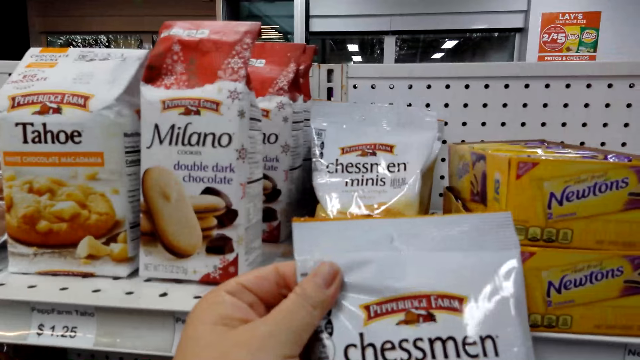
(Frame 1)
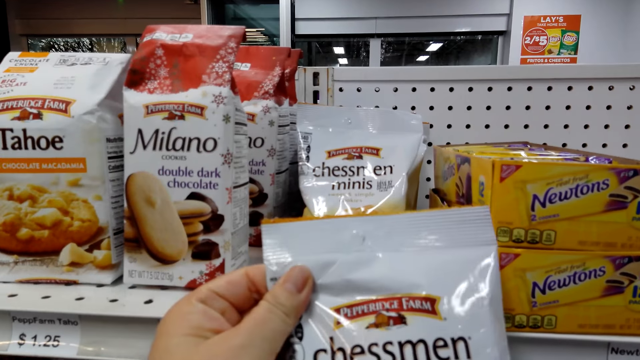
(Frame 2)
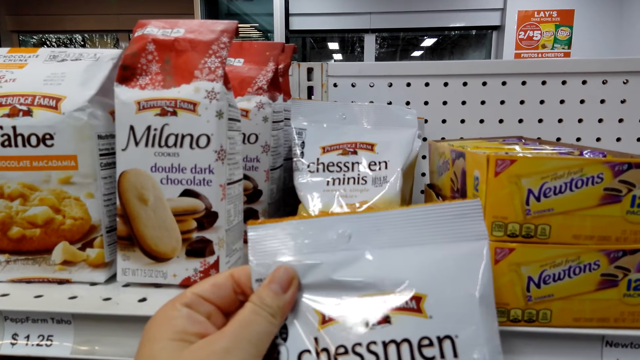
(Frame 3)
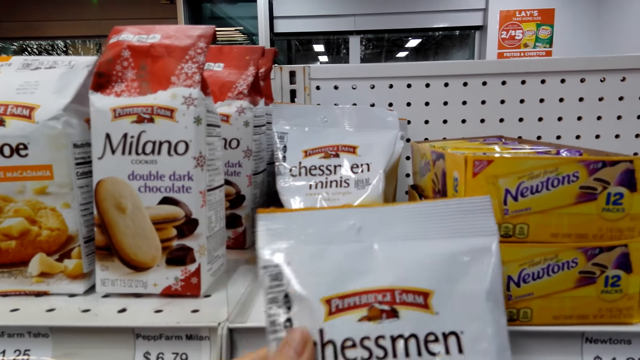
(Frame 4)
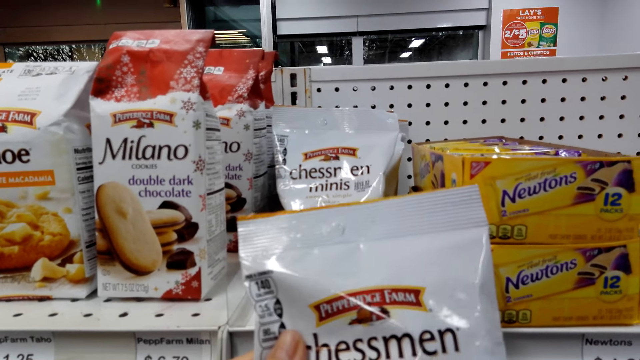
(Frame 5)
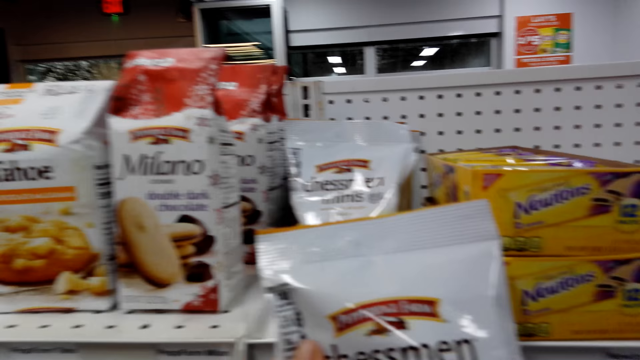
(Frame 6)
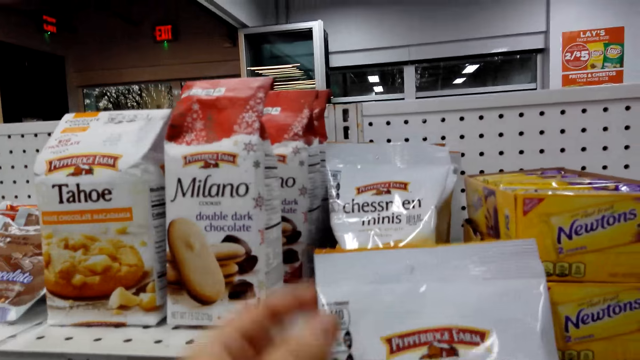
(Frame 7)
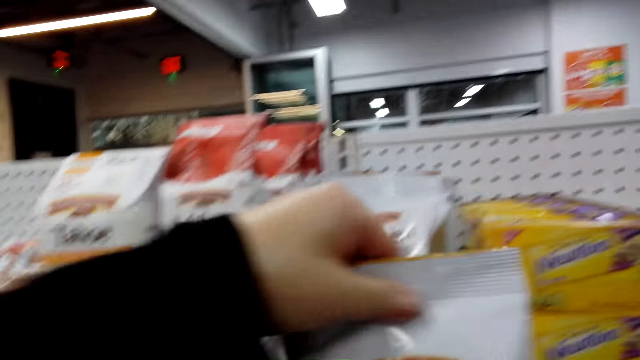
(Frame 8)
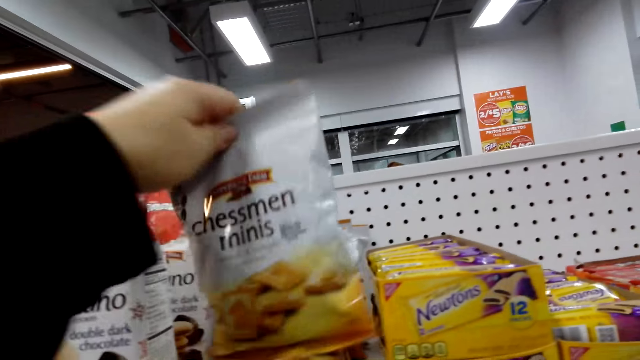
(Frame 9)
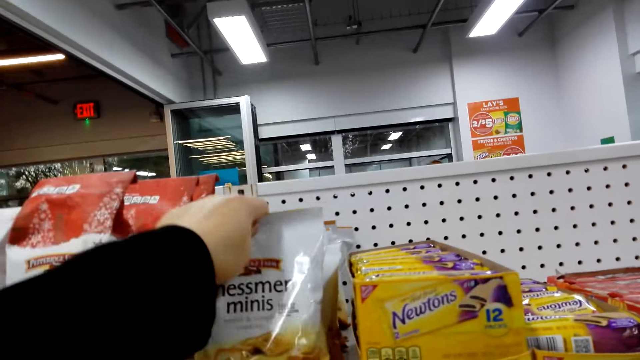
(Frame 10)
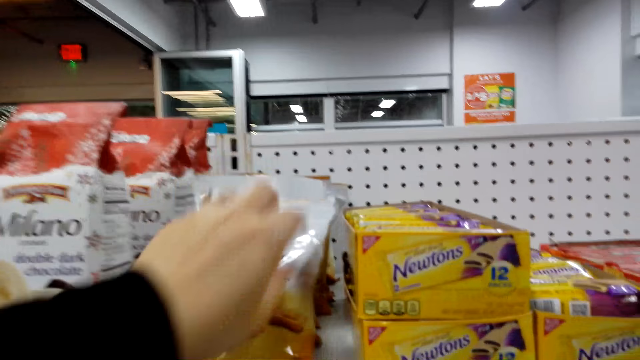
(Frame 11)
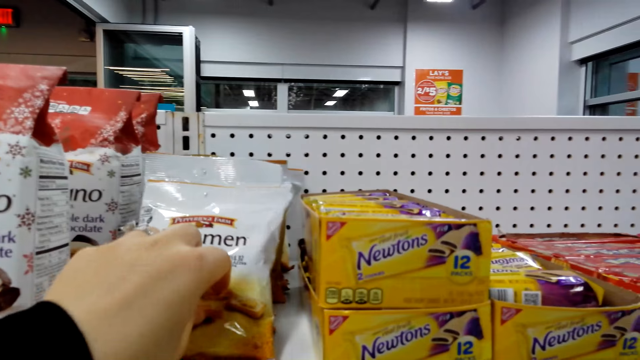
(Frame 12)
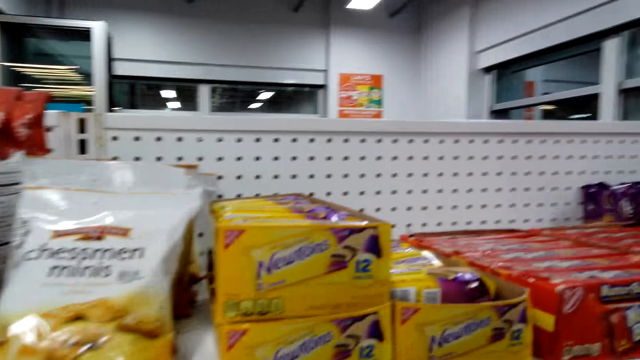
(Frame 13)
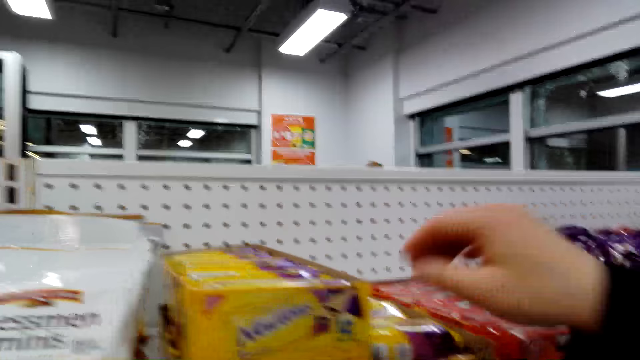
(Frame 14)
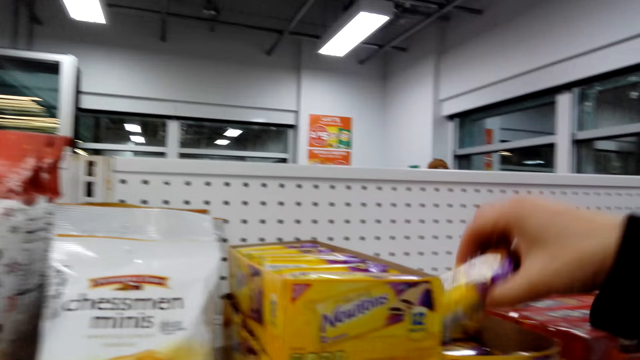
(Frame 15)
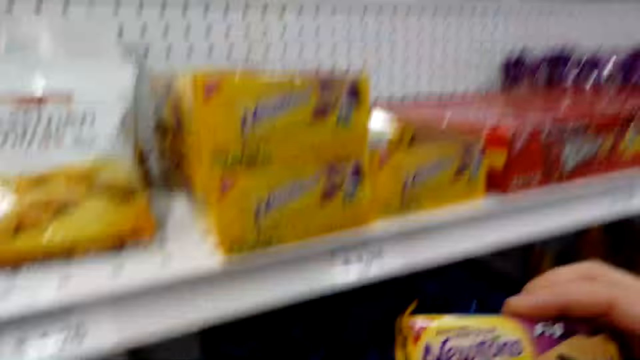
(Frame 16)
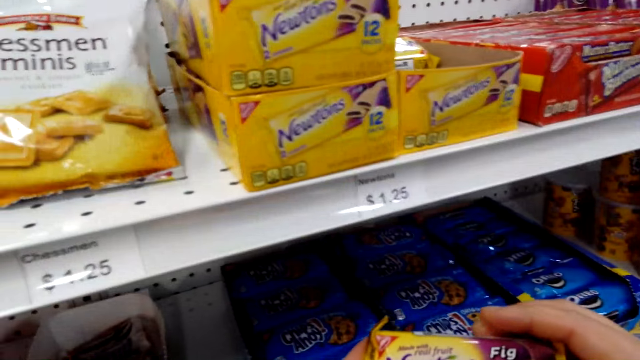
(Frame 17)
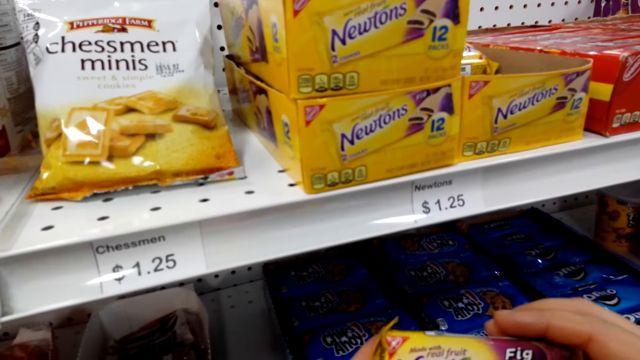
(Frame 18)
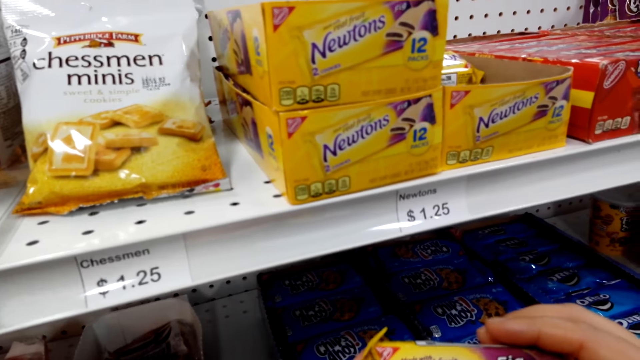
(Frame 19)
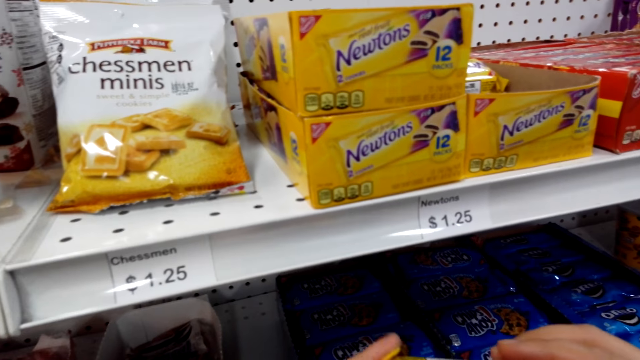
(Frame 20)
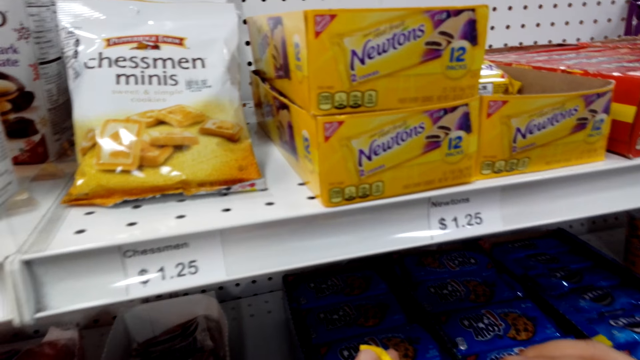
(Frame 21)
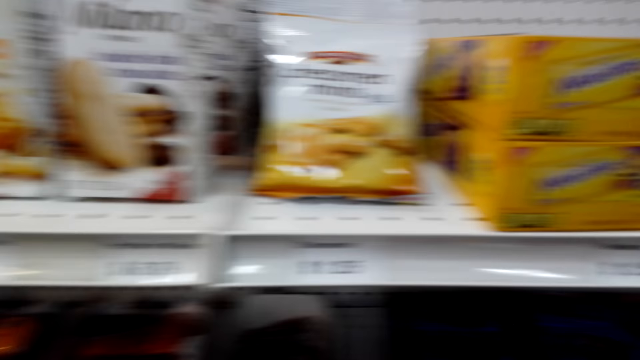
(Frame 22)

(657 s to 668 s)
The camera wearer reads a packet. They put down the packet of Chessmen Minis. They pick up a packet of Newtons and hold the packet of Newtons with their hands.

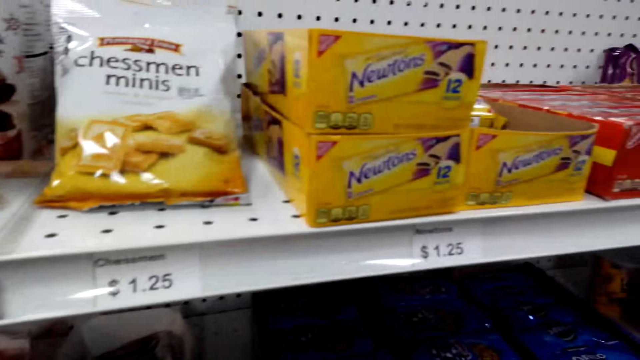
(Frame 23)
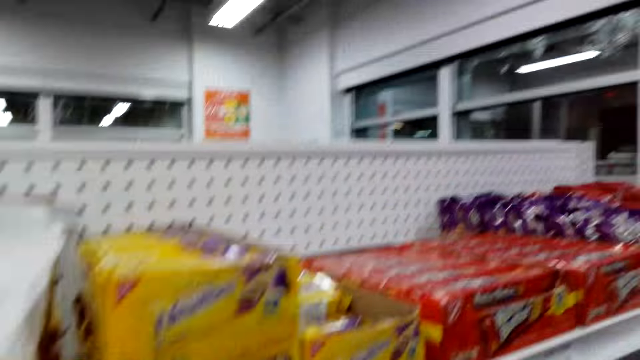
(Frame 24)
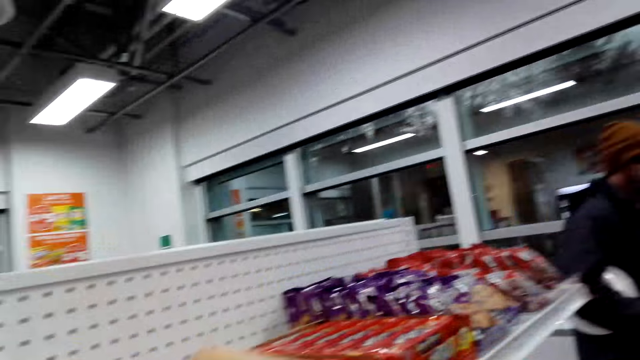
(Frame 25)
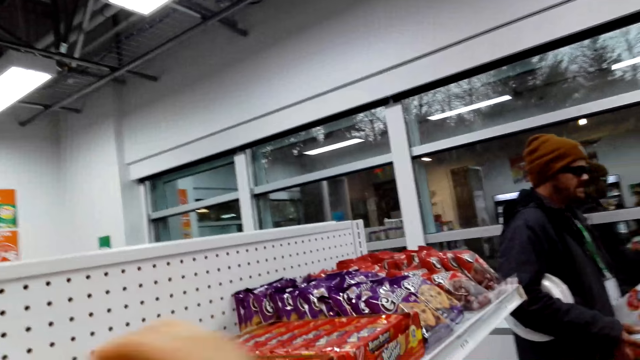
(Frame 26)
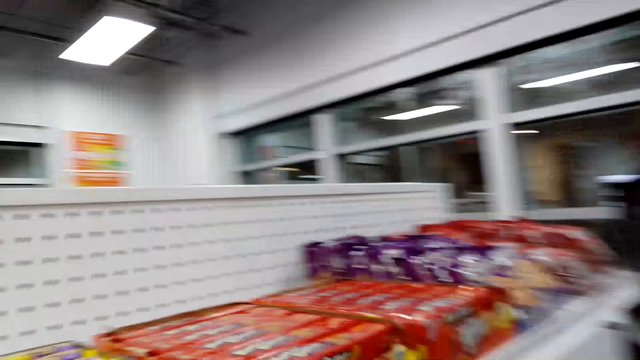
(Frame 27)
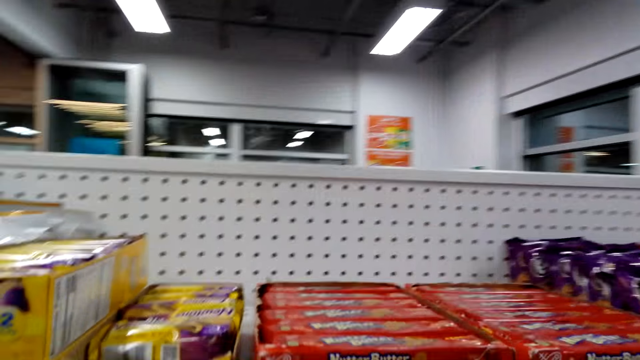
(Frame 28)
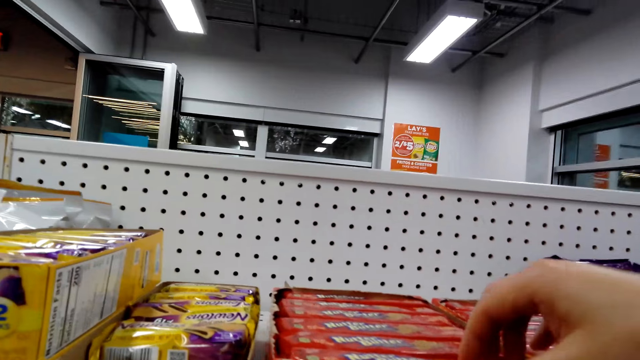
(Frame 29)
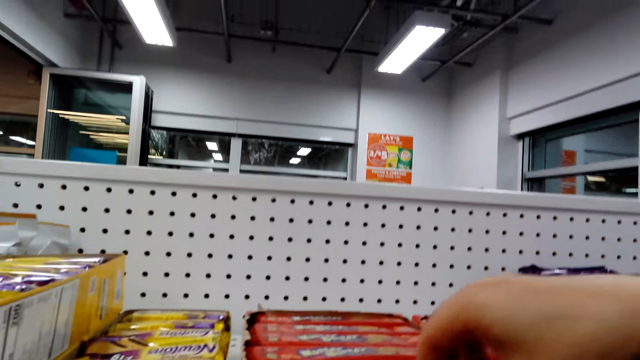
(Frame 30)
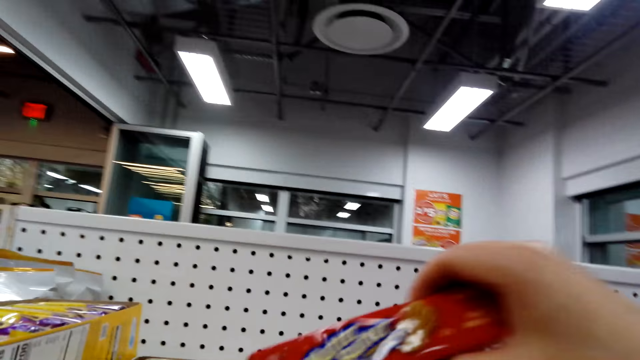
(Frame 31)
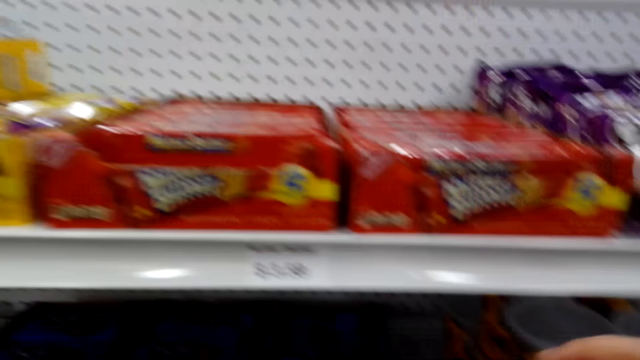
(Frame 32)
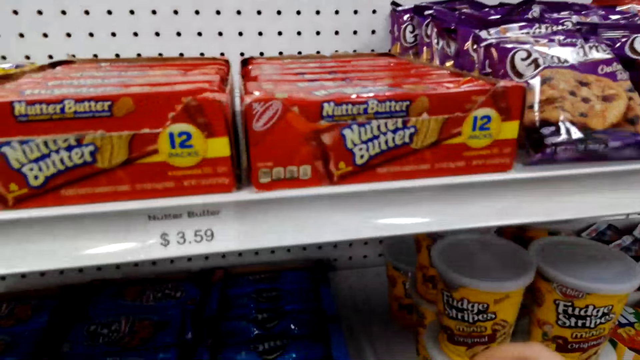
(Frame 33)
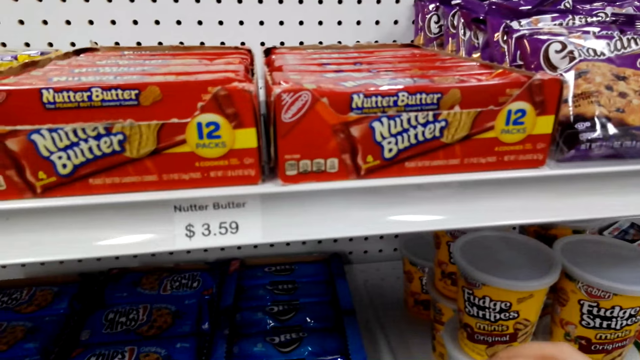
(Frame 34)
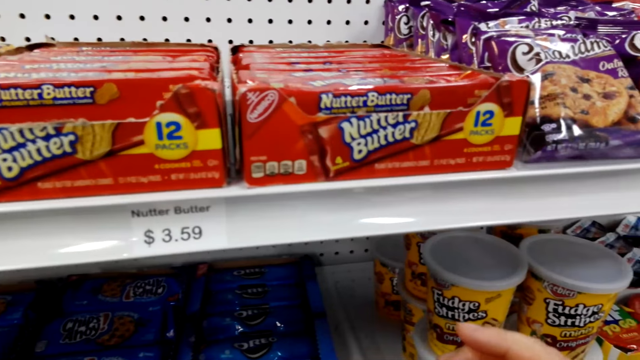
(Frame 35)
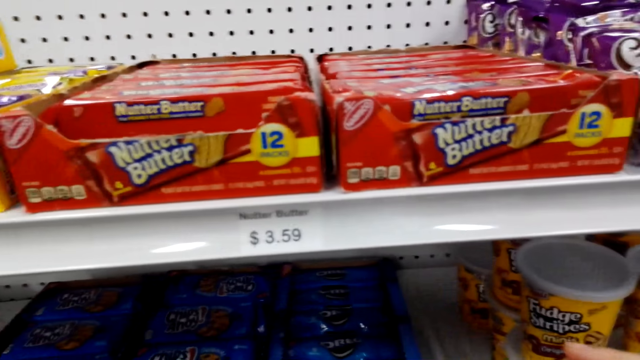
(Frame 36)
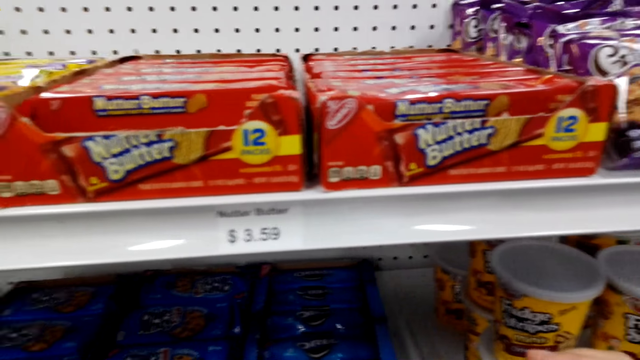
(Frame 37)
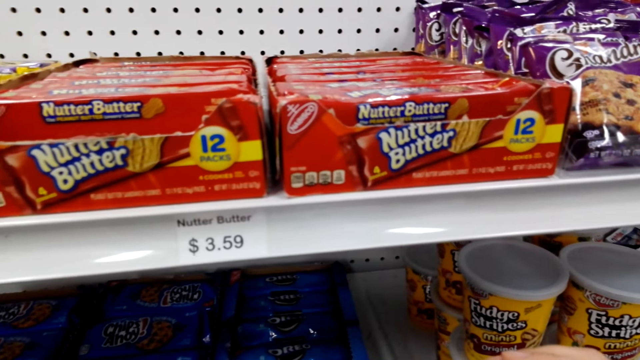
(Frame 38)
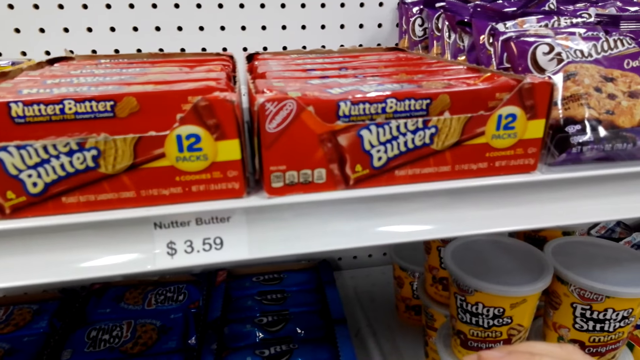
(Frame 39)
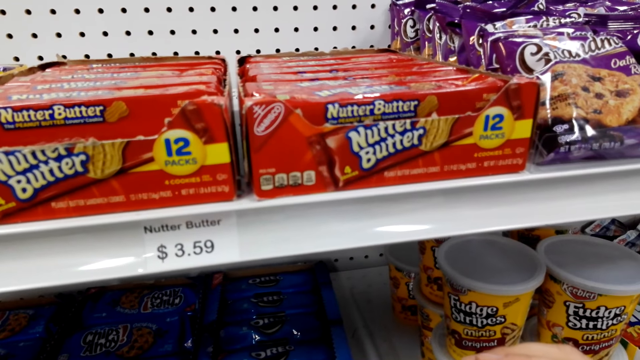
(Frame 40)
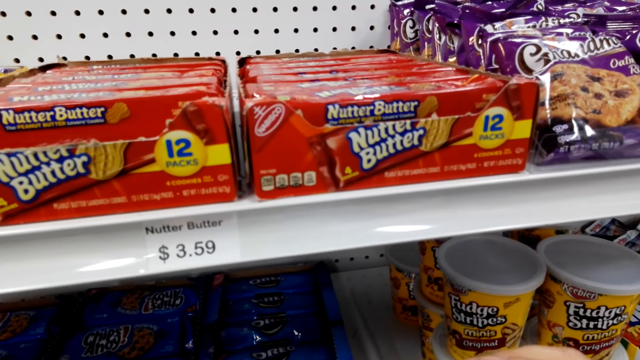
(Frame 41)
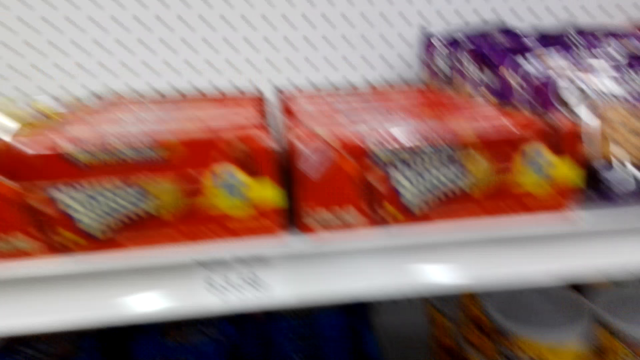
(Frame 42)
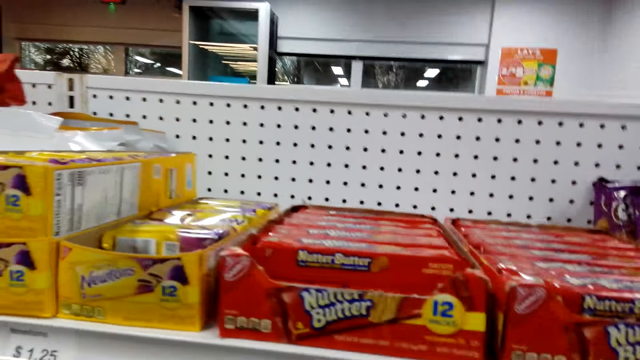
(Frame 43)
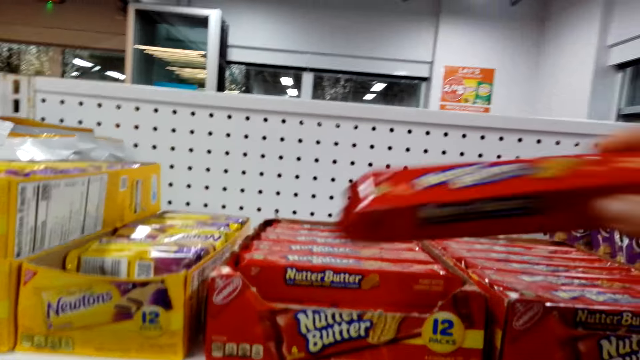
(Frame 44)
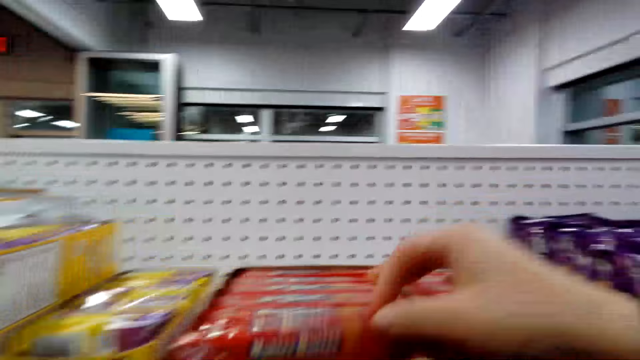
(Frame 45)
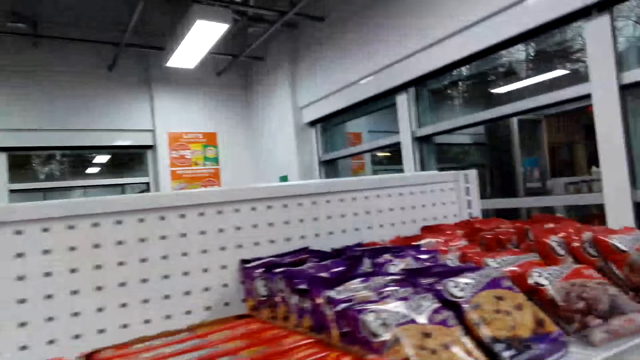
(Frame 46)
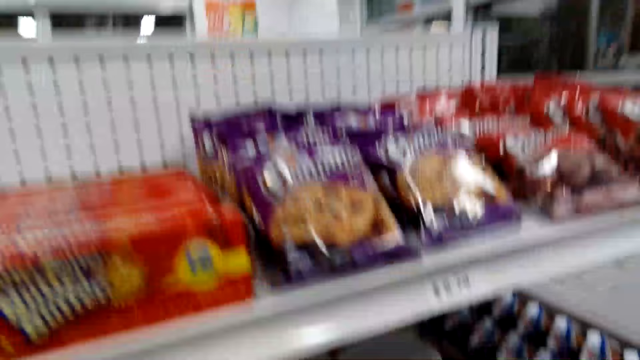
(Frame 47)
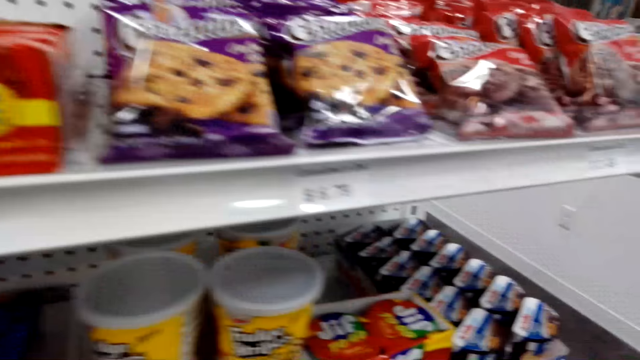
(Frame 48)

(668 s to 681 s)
The camera wearer puts down a packet of Newtons. A man holds a packet. The camera wearer picks up a packet of Nutter Butter. They put down the packet of Nutter Butter.
